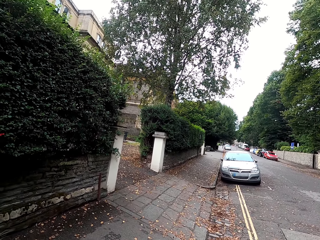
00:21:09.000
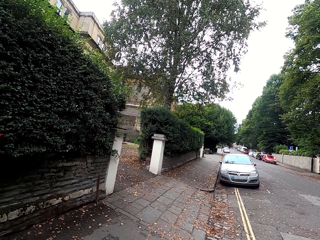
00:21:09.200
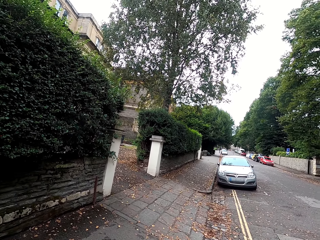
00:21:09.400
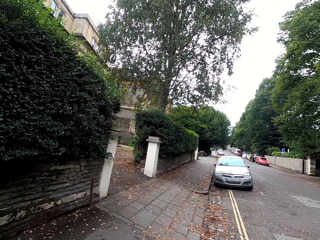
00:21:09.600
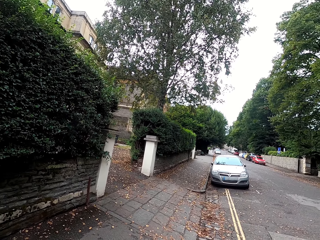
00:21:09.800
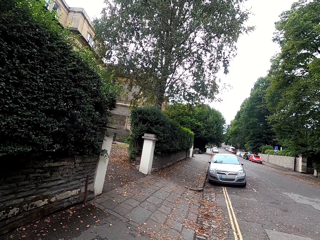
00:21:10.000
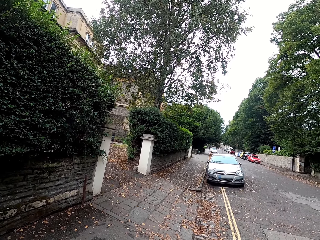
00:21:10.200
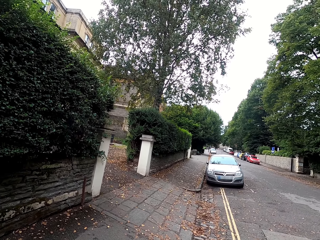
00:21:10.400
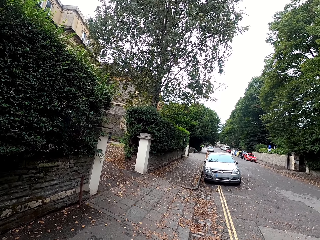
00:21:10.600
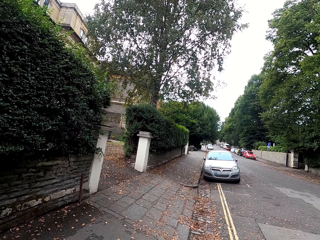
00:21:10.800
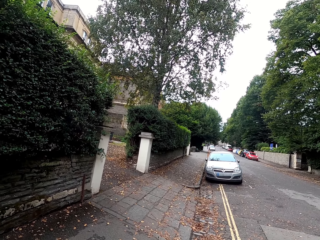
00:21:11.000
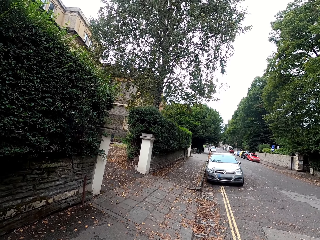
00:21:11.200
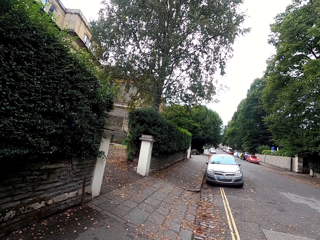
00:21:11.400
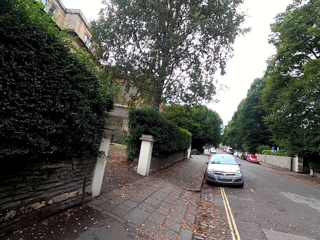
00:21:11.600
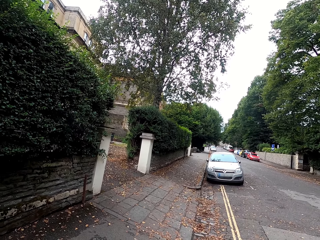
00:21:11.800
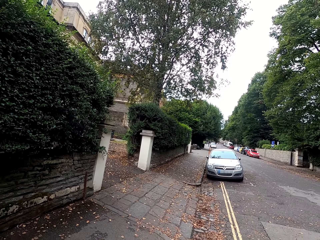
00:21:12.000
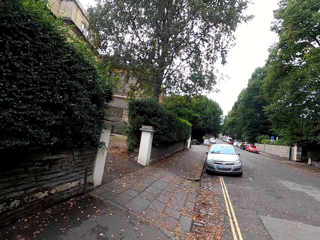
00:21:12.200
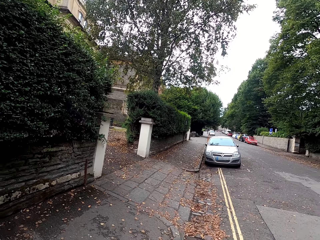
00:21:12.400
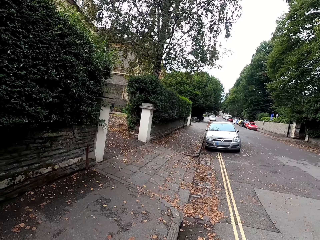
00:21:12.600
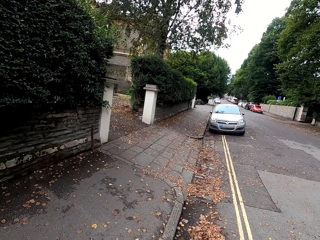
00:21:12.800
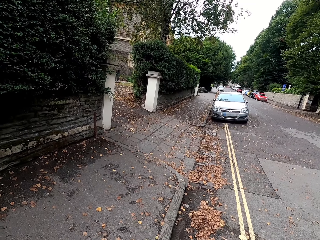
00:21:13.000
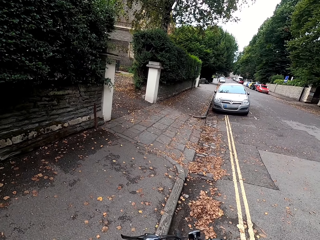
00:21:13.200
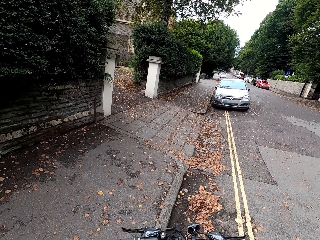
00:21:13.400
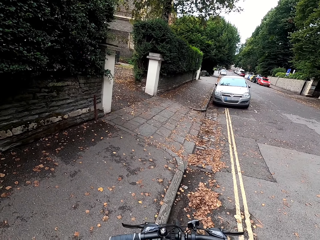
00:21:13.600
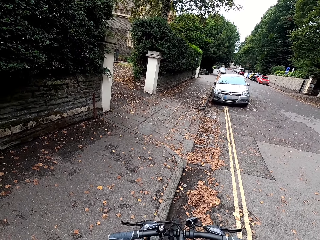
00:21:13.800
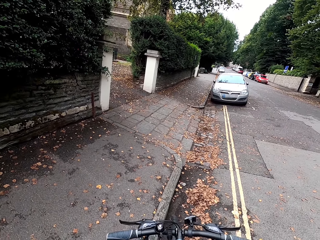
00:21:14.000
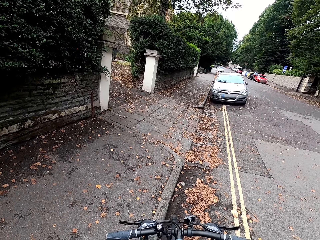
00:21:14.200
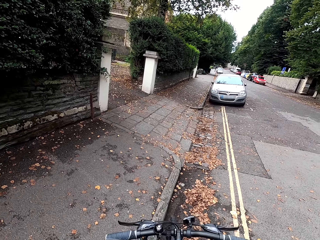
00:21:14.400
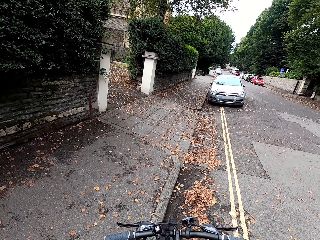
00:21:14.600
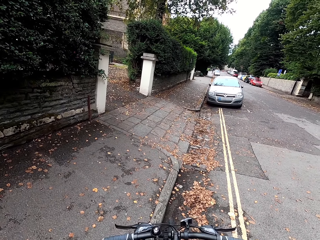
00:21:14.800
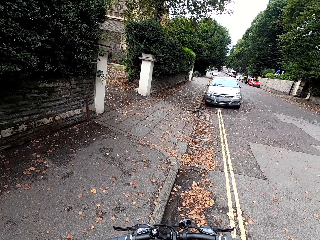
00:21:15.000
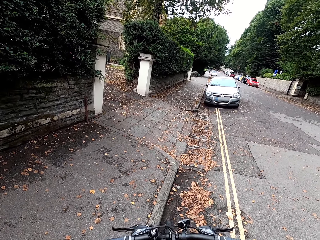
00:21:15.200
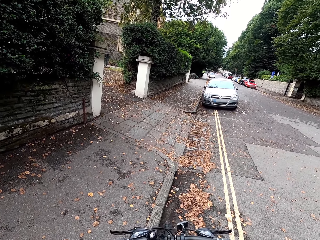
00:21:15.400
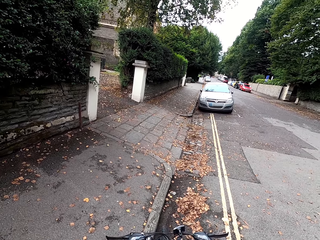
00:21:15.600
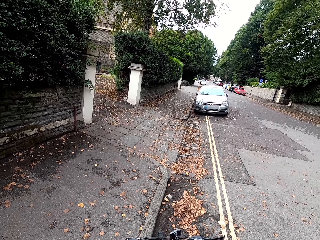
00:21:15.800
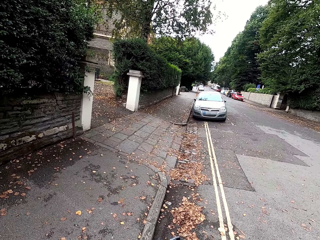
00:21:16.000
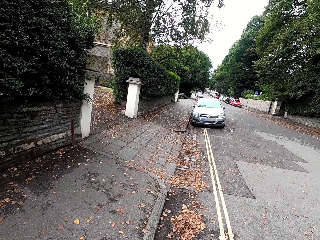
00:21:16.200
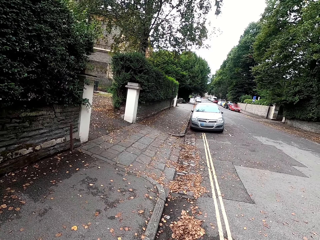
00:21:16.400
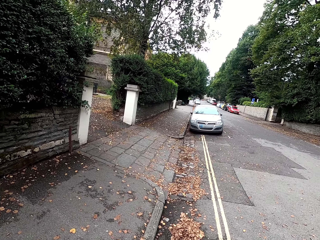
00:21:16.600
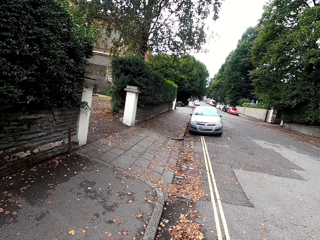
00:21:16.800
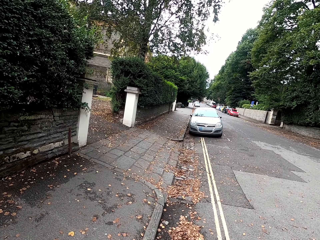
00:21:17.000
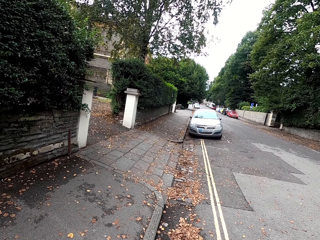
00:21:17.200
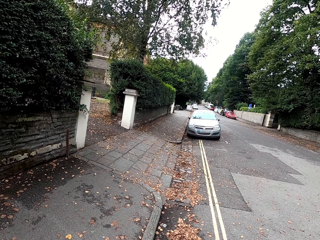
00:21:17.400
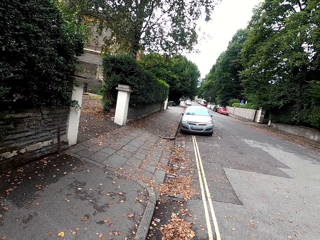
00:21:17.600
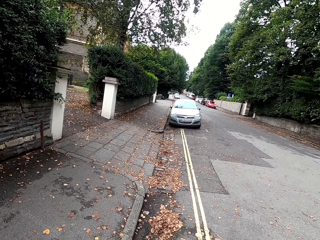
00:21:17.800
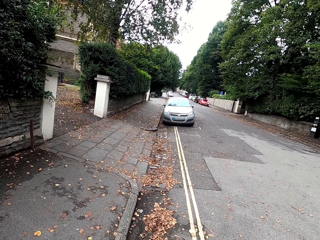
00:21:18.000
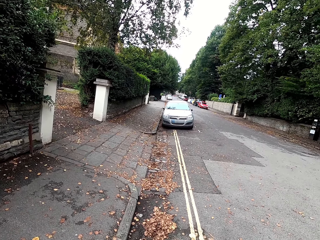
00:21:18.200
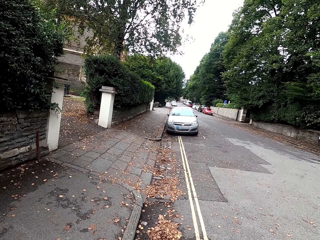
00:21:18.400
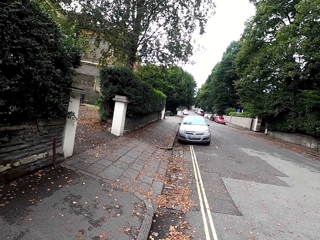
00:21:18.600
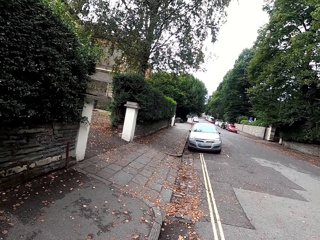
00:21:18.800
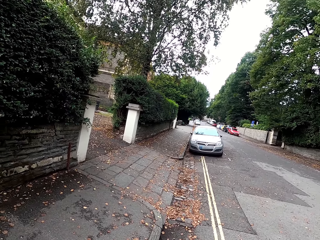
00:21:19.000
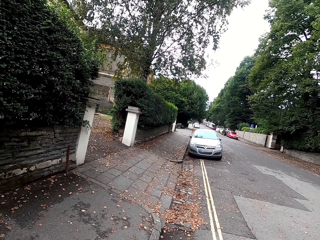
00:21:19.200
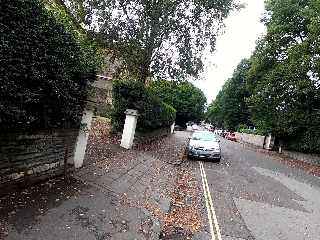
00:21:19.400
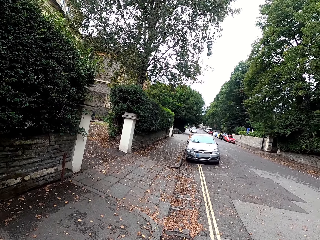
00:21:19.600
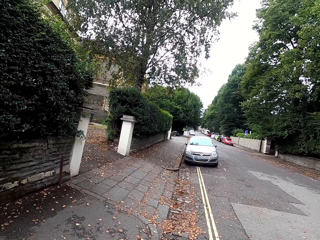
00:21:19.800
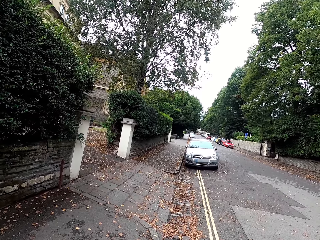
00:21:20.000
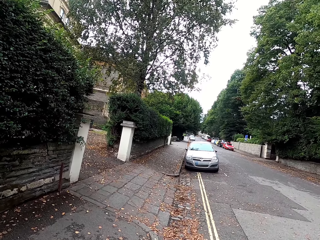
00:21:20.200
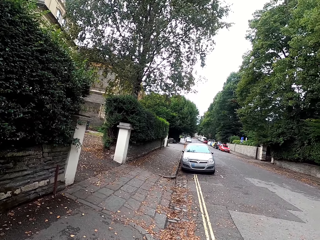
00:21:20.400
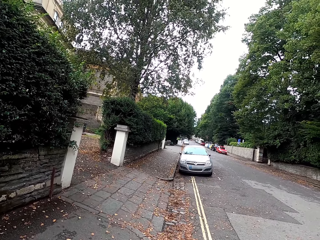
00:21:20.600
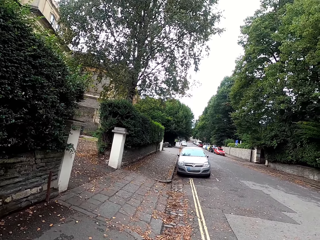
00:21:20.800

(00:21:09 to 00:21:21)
The camera wearer looks at the bike. They look around.

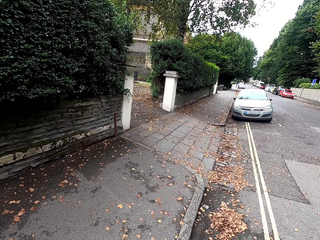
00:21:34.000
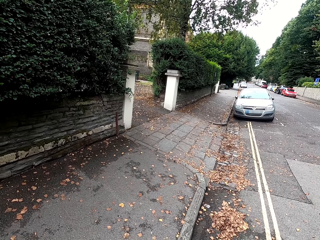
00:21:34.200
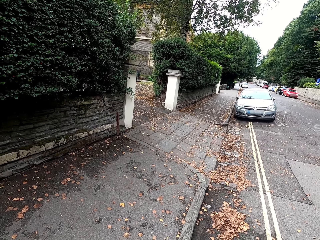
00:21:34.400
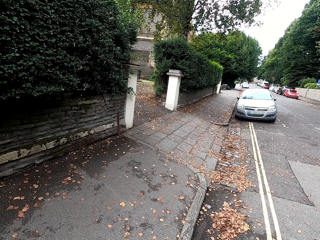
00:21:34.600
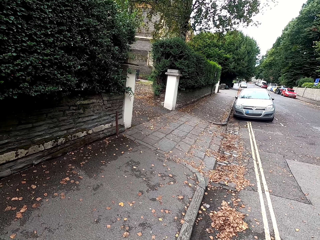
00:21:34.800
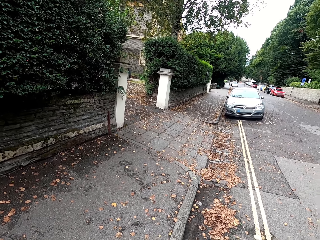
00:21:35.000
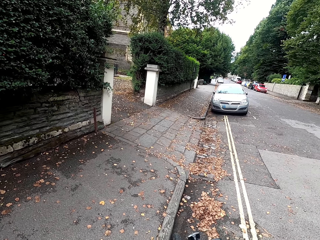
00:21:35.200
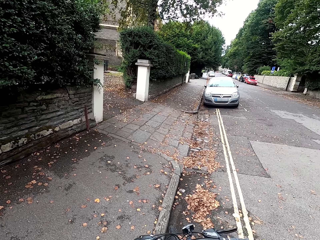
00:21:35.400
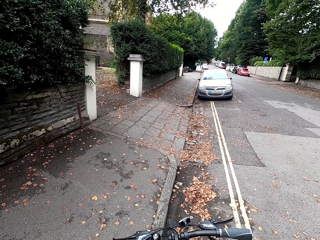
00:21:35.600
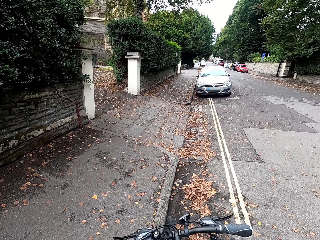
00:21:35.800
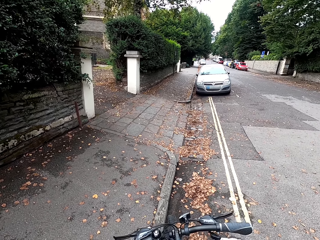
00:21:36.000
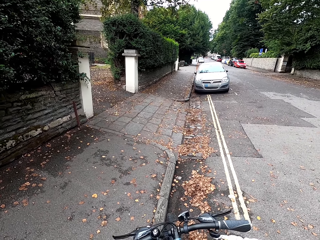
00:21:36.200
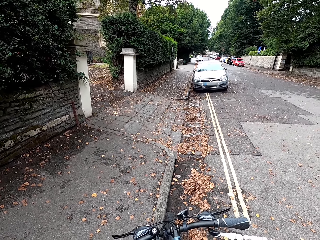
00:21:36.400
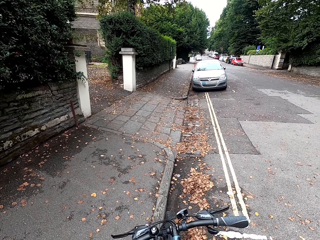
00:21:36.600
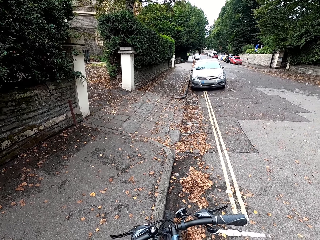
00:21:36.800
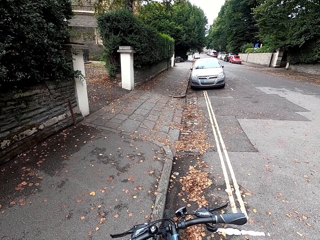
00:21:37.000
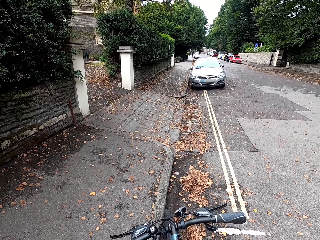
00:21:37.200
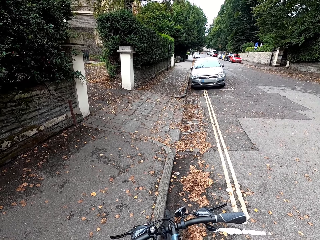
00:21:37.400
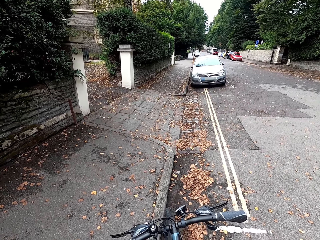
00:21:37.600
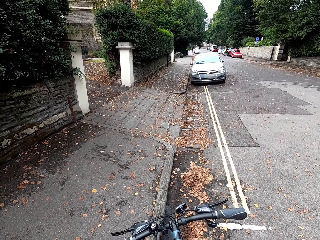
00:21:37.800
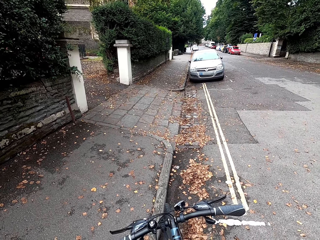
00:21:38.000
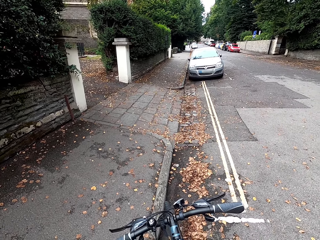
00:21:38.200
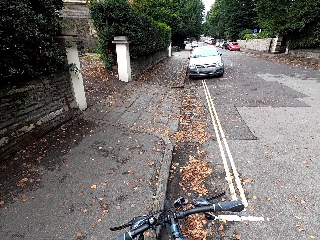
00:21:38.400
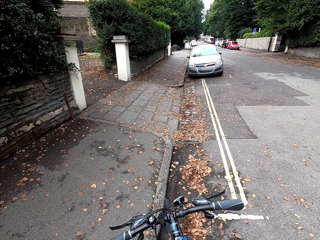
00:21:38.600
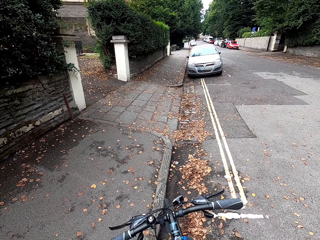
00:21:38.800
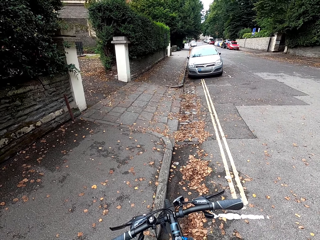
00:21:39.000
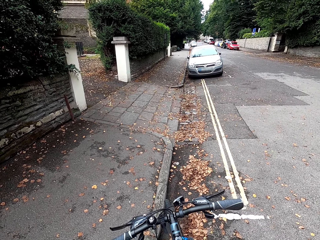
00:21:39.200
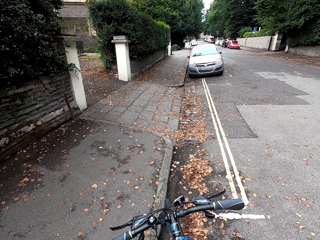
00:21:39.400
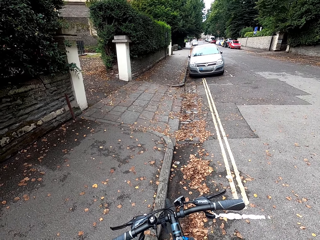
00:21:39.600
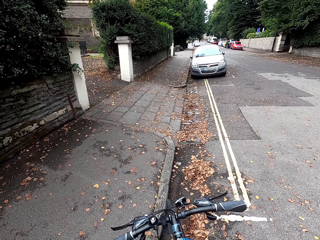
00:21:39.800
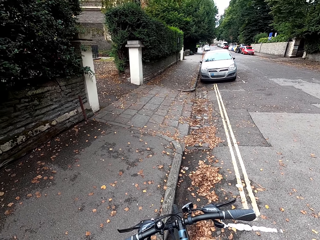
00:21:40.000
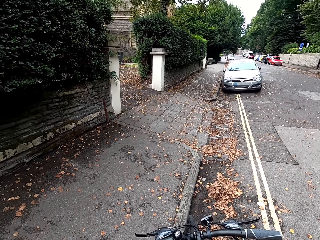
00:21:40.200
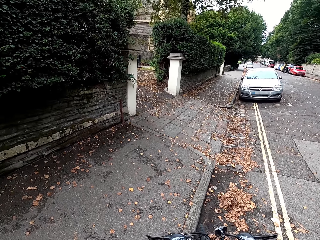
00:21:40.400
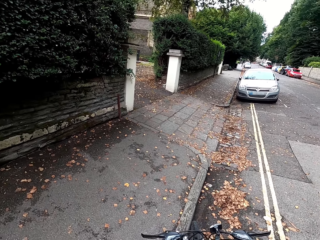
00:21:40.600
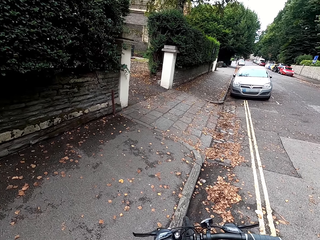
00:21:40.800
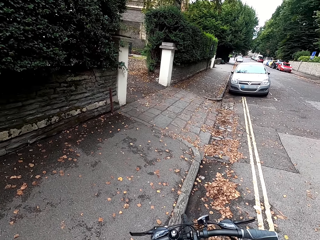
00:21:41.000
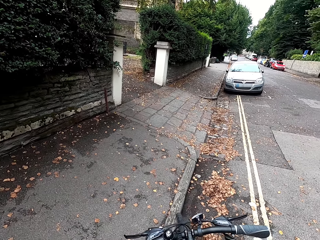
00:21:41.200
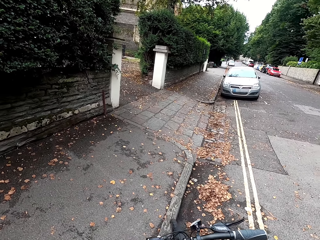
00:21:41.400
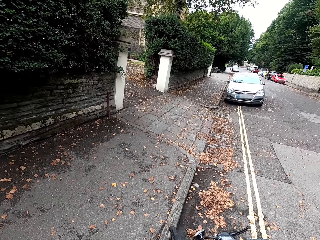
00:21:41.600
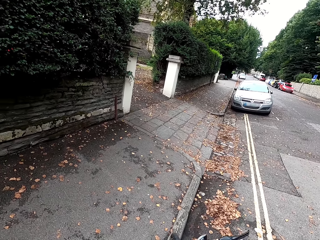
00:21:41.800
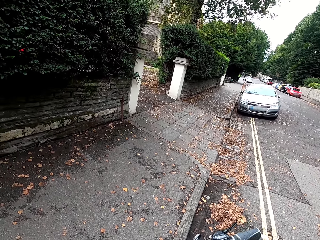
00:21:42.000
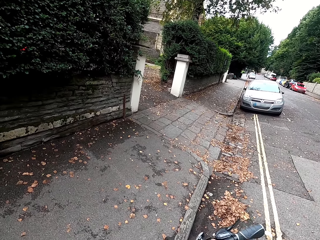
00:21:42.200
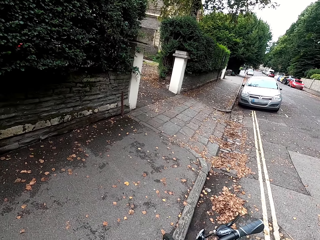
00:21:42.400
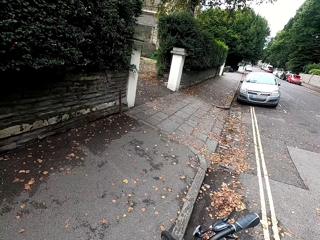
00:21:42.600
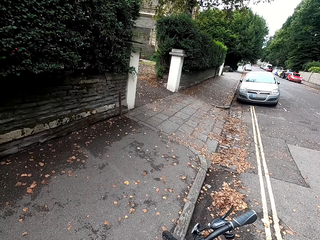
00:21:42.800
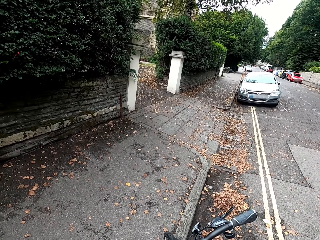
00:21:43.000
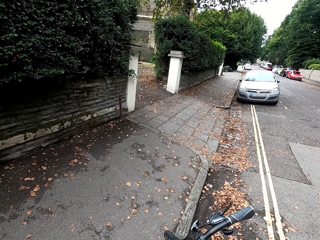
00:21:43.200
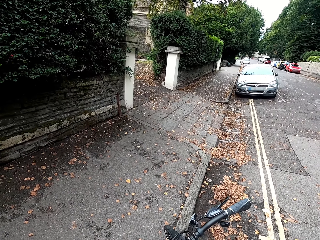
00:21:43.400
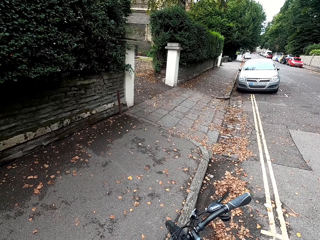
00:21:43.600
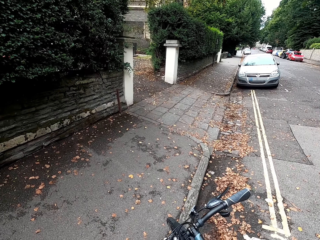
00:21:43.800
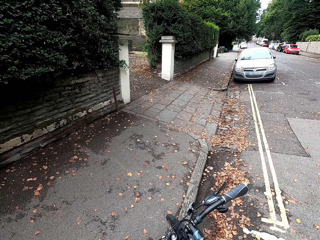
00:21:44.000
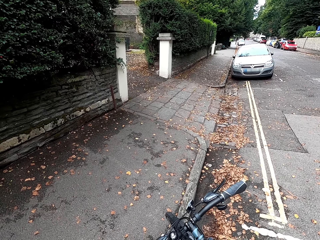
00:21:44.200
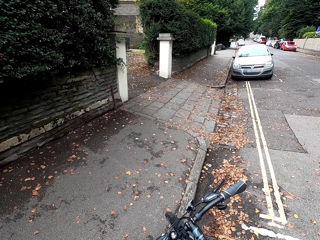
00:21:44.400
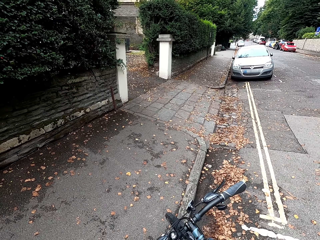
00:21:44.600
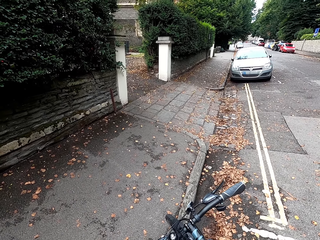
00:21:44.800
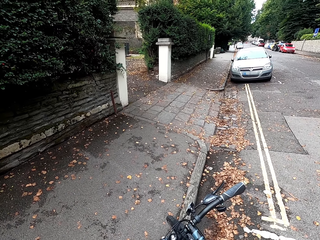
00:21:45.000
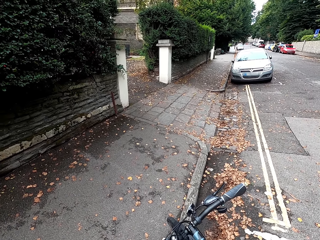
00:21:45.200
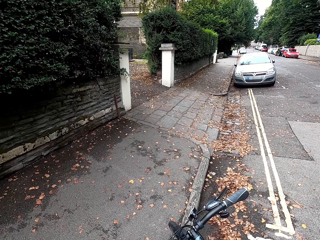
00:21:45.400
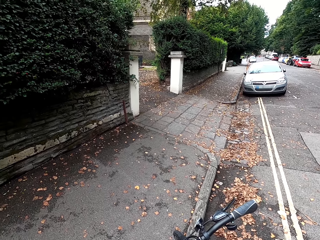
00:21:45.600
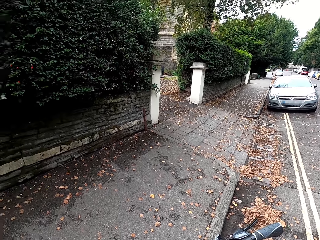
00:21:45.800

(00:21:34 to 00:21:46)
The camera wearer looks at the bike.
